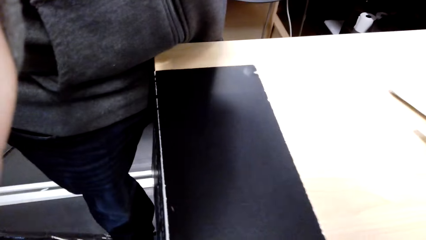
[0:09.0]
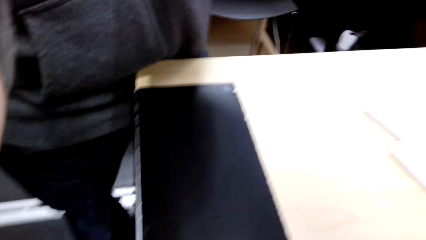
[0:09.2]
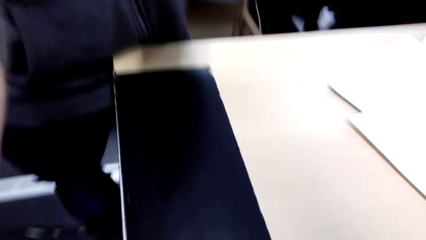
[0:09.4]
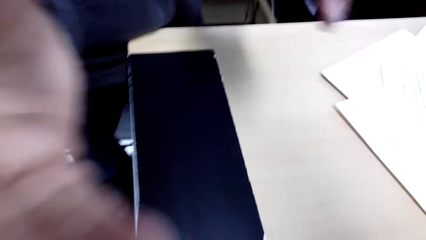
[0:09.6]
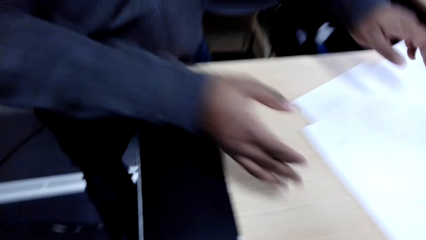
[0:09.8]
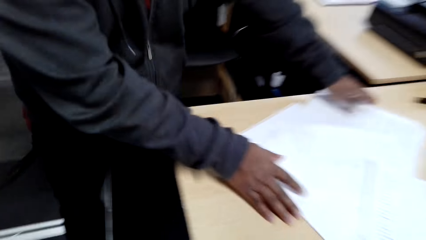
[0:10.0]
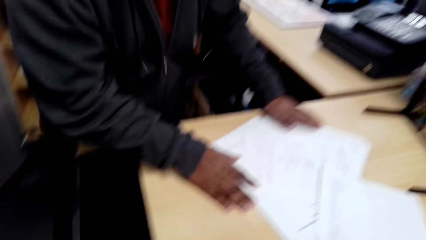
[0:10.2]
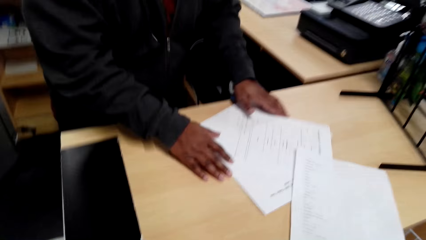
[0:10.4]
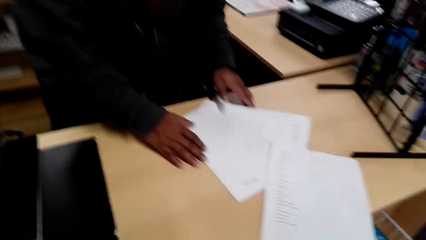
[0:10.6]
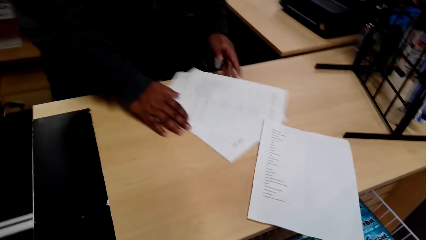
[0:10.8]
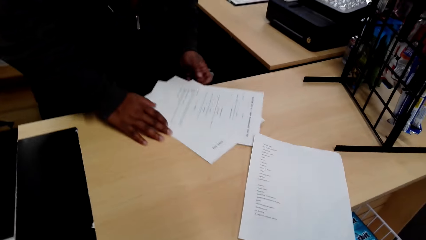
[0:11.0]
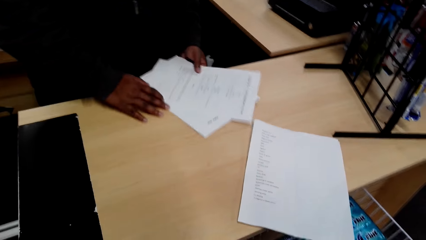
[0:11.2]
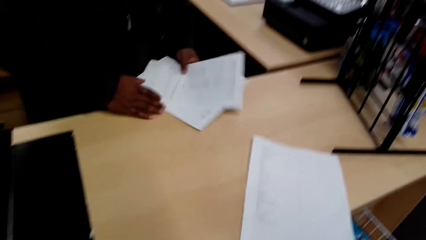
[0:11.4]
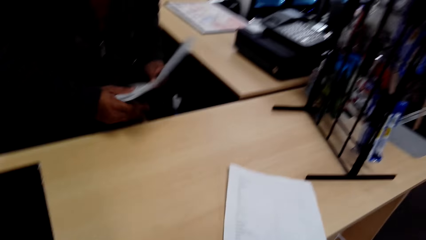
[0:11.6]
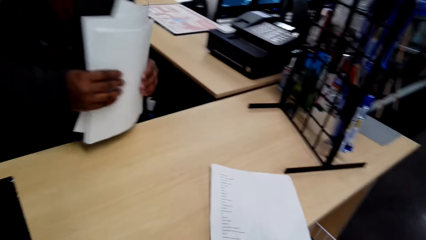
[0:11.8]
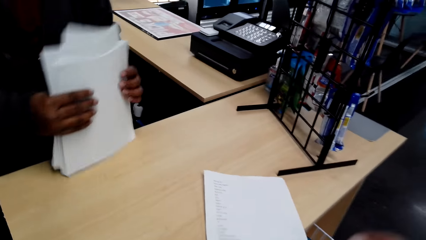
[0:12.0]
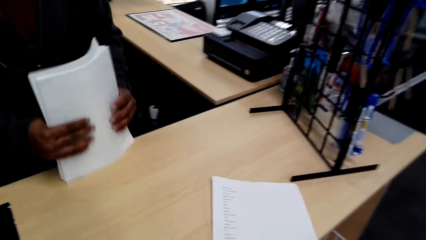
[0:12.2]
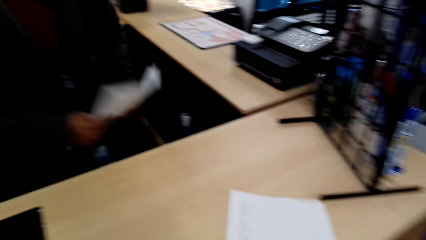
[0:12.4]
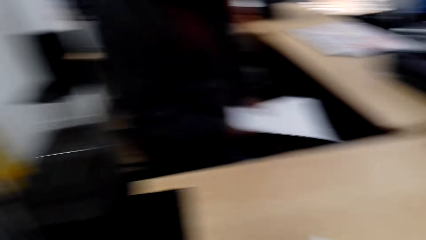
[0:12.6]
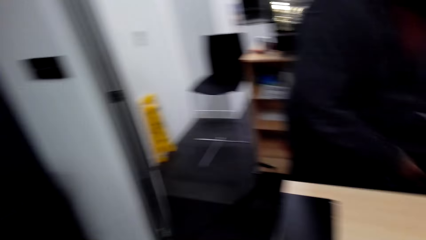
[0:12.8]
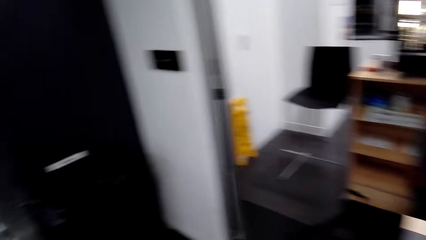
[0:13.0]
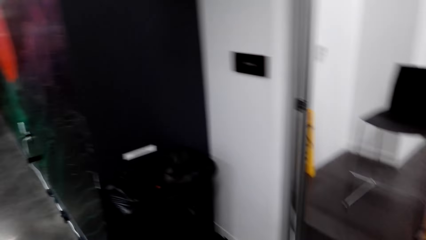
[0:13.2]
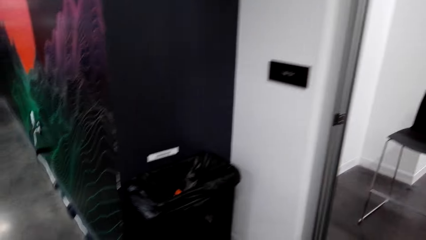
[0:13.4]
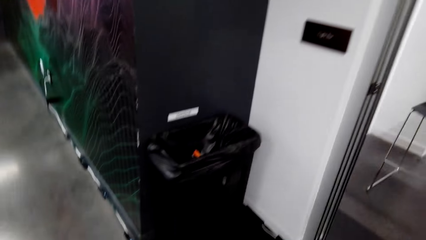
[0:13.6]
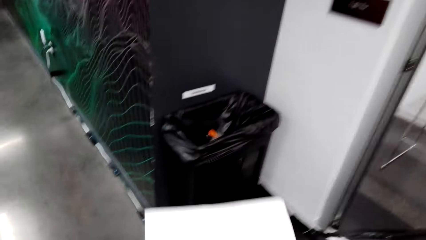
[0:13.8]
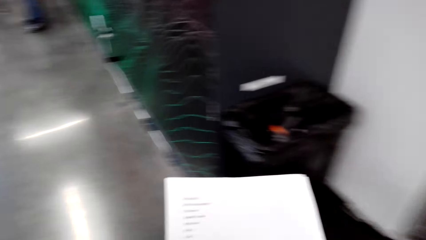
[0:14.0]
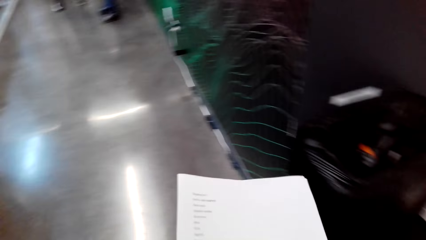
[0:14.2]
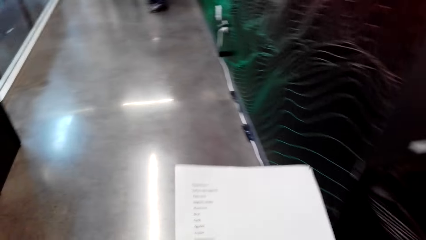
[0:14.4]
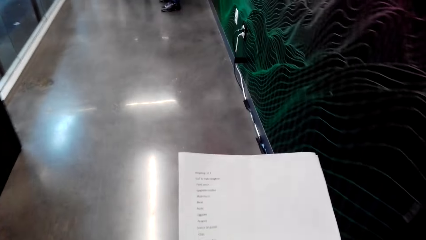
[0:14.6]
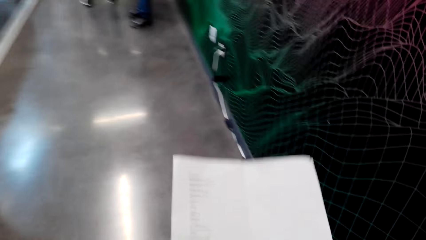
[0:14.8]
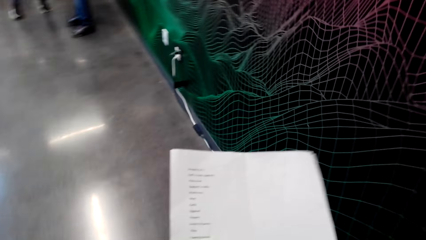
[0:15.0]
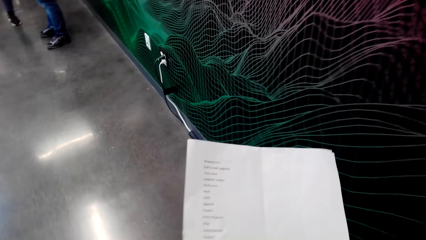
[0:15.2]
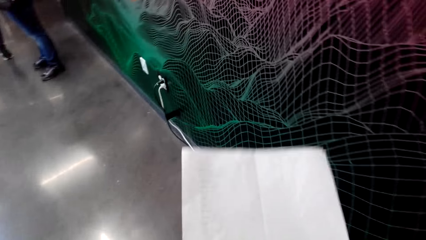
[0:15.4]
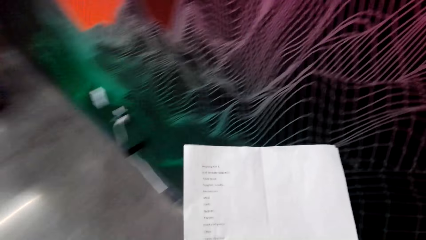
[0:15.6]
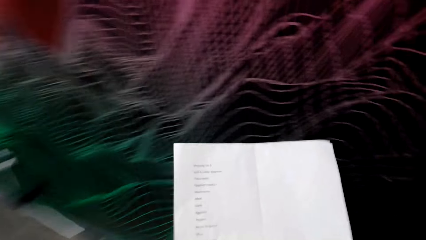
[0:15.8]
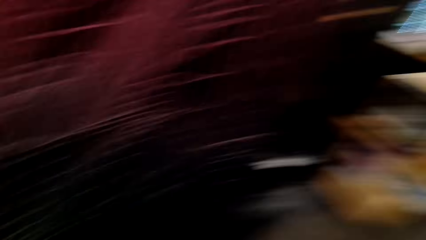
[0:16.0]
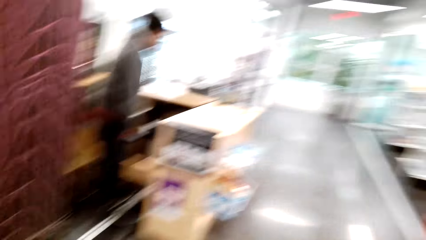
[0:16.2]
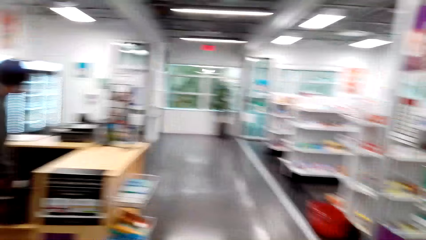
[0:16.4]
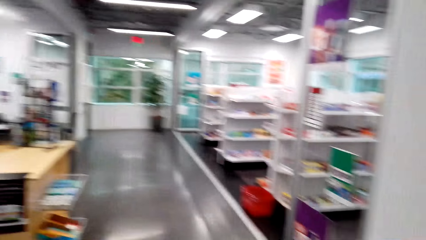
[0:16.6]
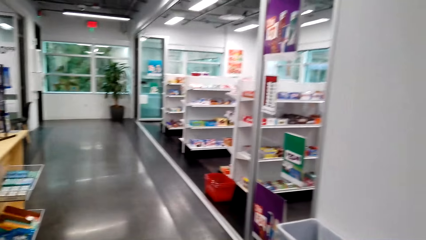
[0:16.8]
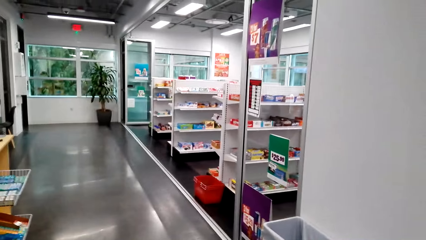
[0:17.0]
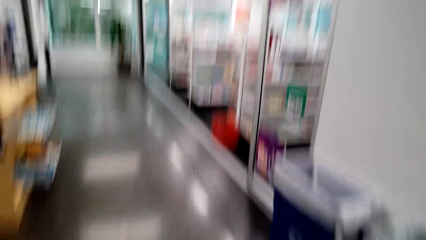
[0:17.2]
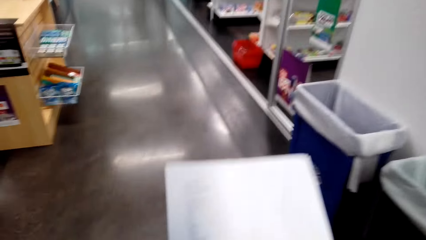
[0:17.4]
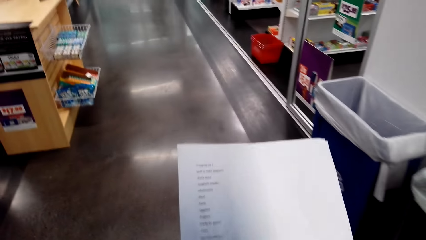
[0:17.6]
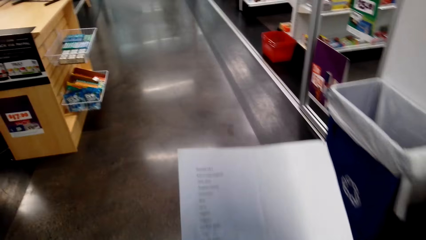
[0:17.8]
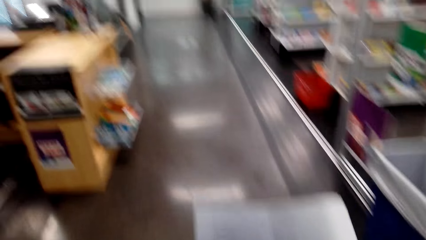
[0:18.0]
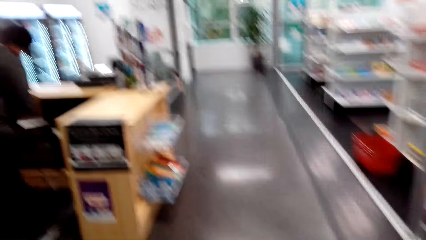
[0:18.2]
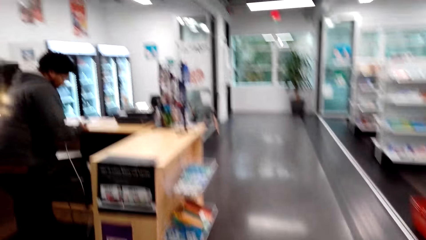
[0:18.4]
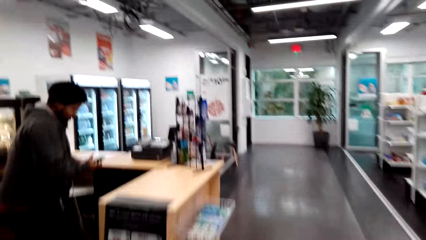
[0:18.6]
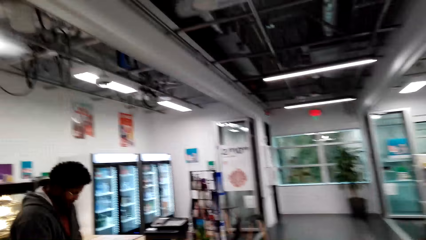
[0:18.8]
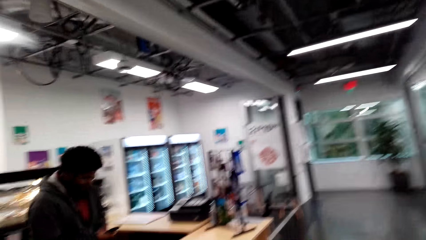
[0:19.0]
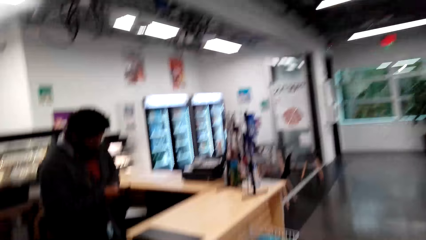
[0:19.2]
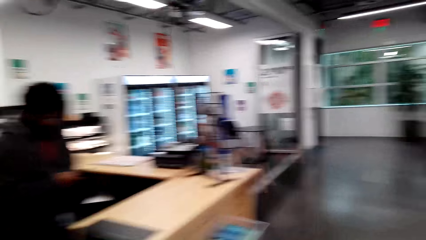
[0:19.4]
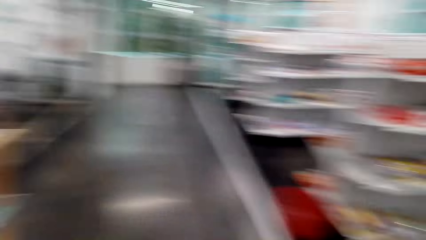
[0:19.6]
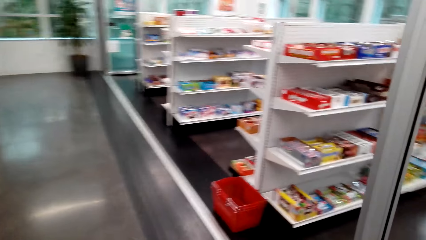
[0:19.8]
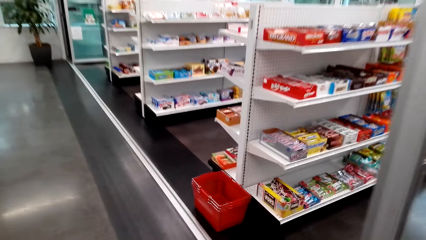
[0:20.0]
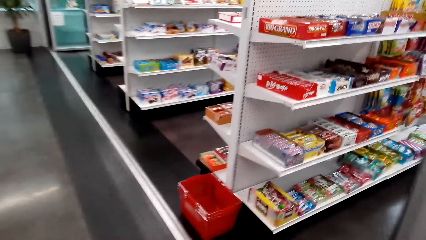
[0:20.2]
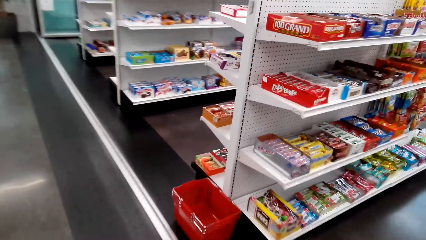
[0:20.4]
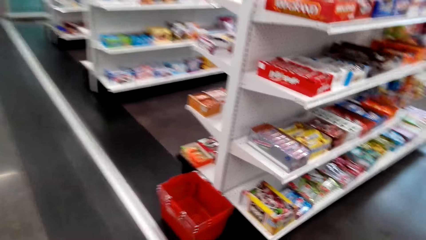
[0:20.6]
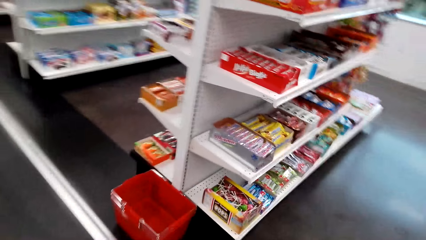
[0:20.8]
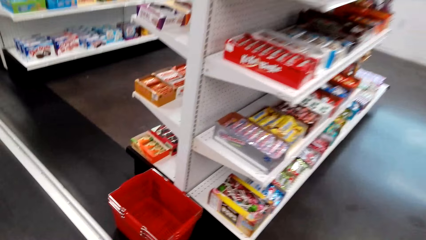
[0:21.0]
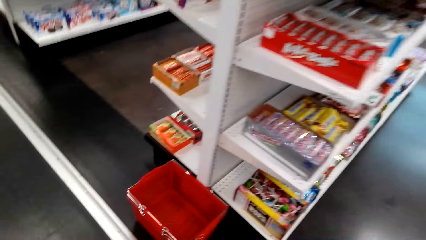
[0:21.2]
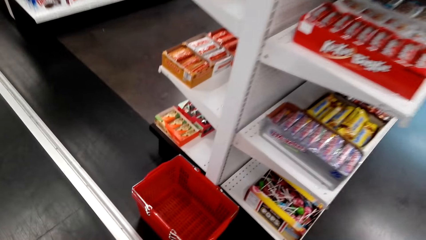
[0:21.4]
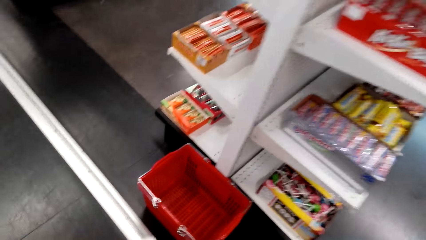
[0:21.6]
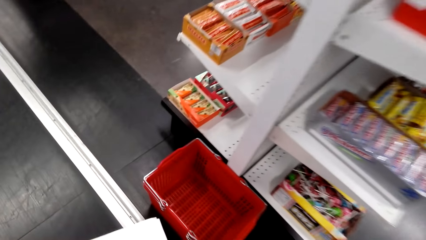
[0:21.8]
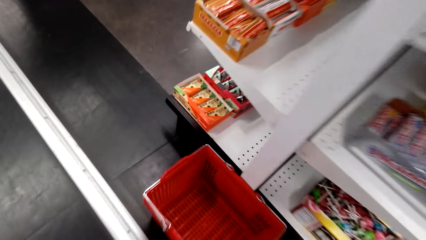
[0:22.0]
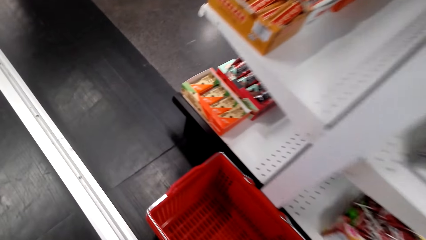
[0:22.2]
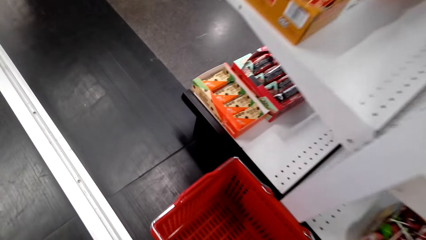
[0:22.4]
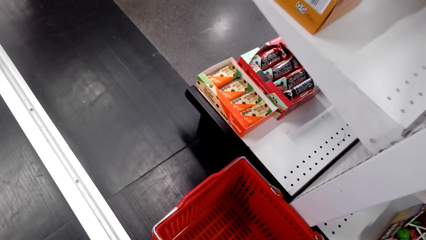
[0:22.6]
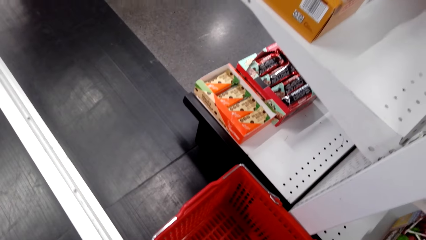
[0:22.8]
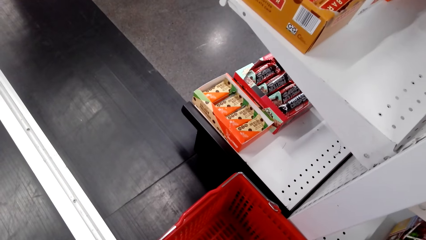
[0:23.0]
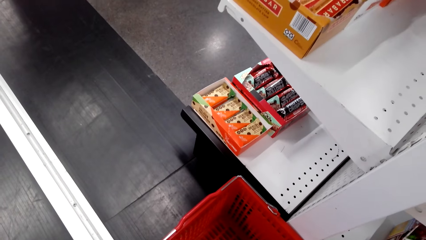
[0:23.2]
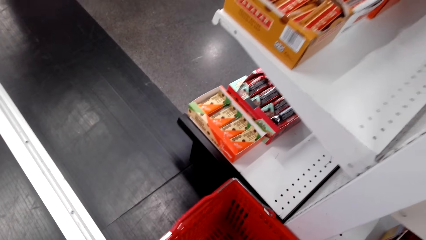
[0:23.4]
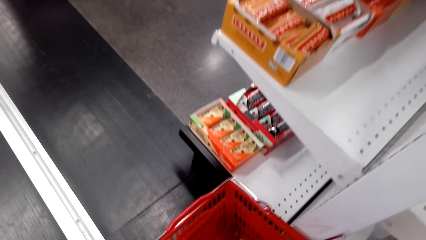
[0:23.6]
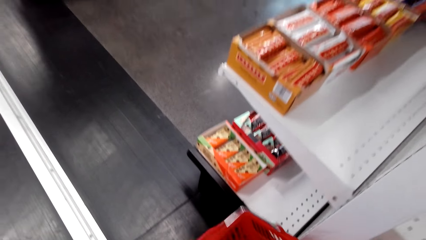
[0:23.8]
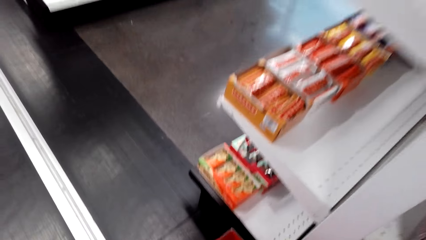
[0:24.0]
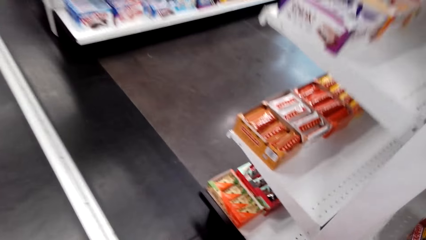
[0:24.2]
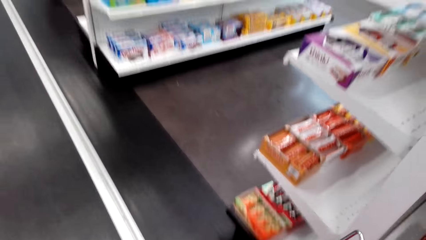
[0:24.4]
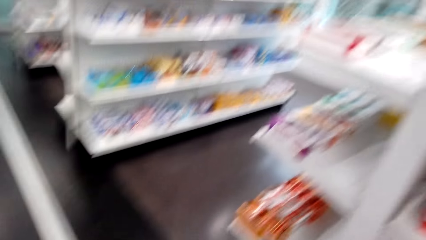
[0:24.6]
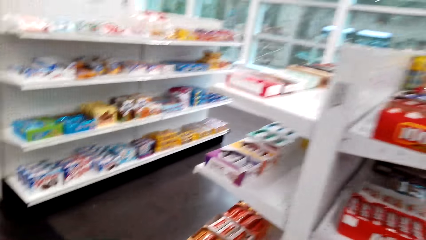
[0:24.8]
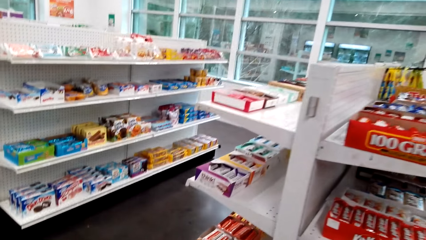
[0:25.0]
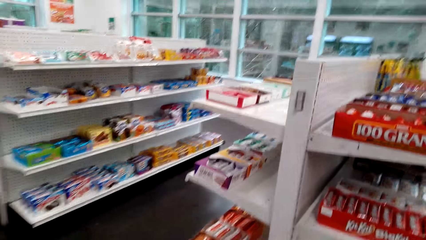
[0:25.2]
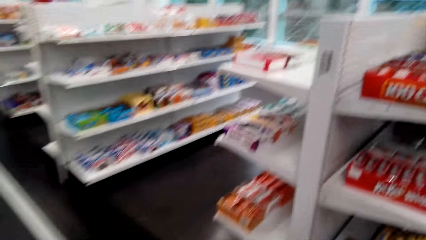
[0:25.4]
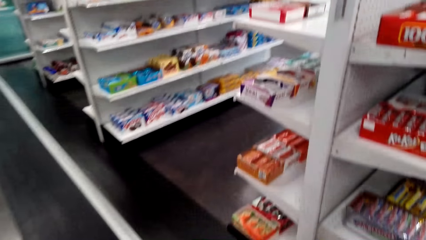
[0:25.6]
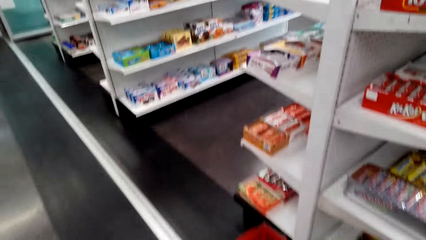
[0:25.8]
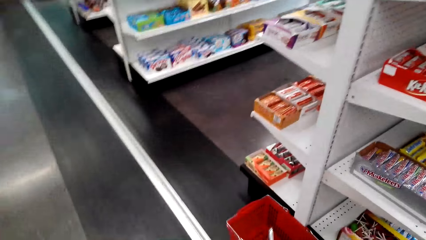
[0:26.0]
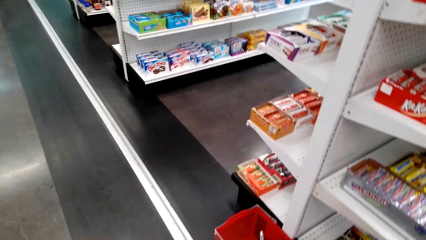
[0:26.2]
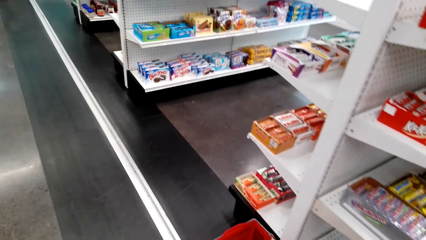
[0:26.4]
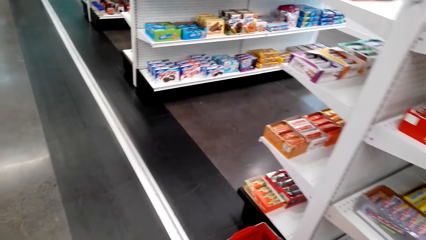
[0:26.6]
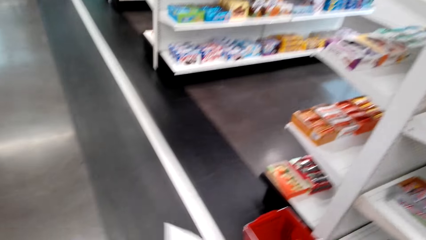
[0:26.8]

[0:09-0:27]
A man picks sheets of paper on the counter table. The camera wearer picks a piece of paper or shopping list on the counter. They talk in the store and walk in the store. They look at the shopping list. They pick the shopping basket. They move in the store.
